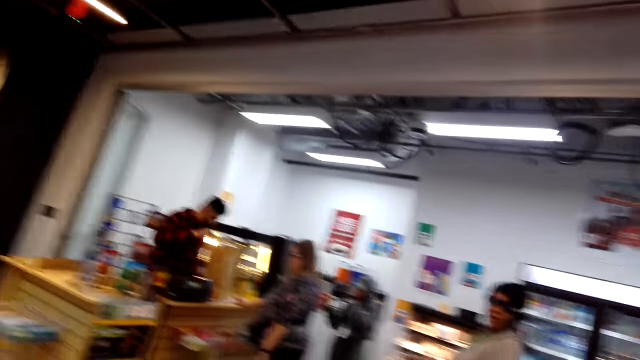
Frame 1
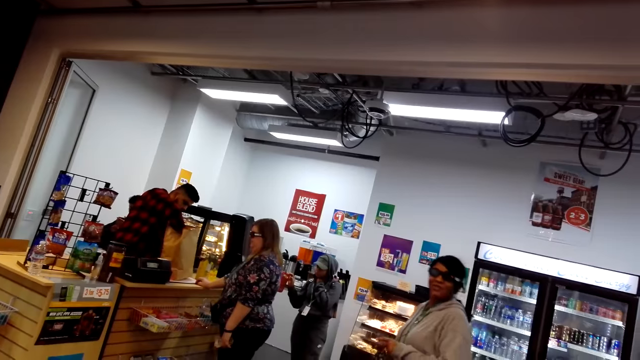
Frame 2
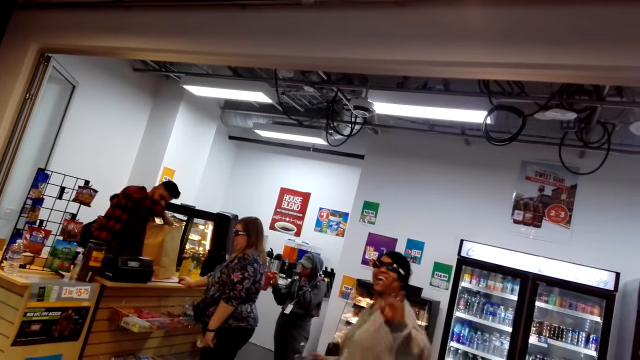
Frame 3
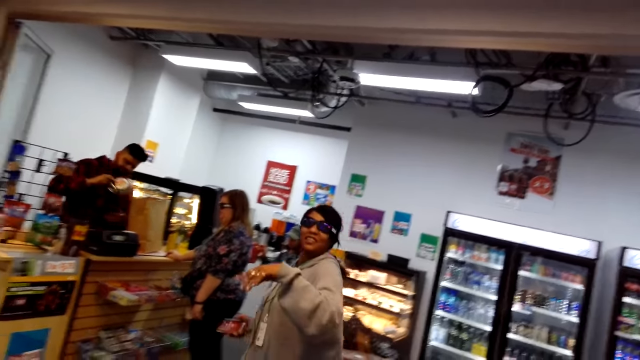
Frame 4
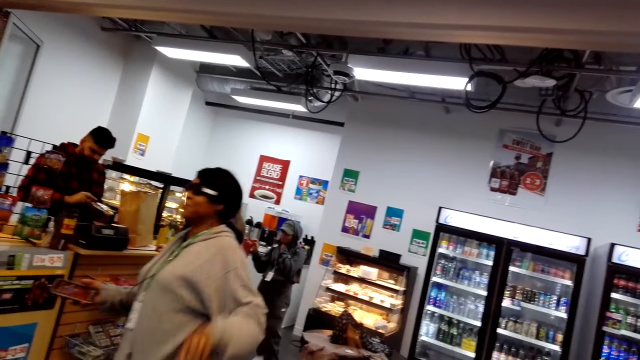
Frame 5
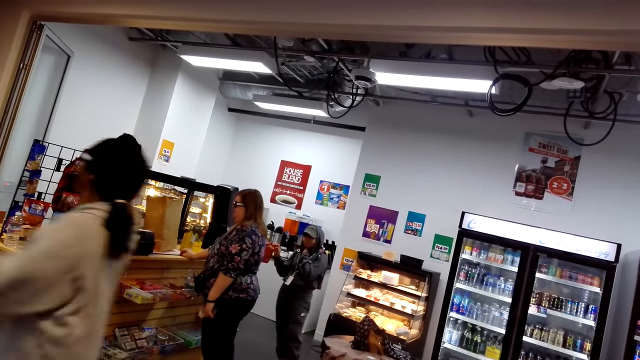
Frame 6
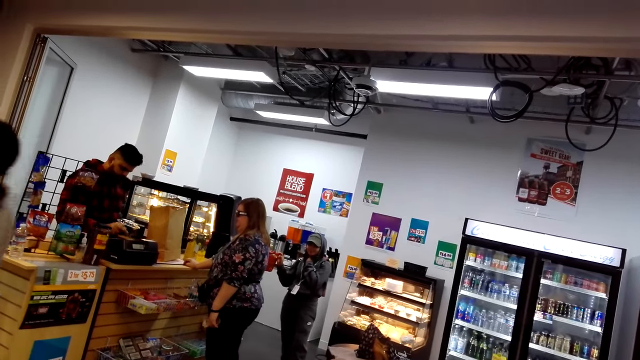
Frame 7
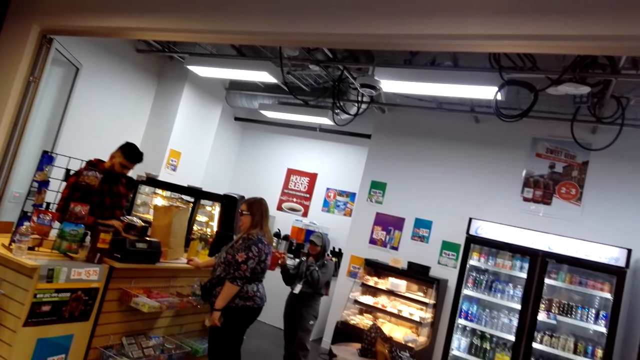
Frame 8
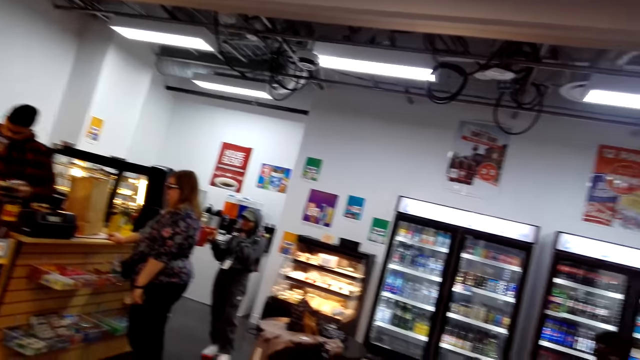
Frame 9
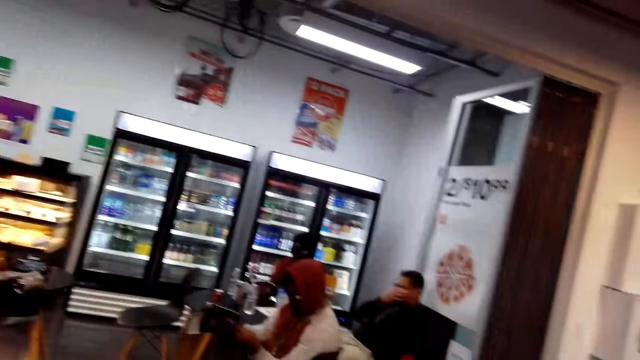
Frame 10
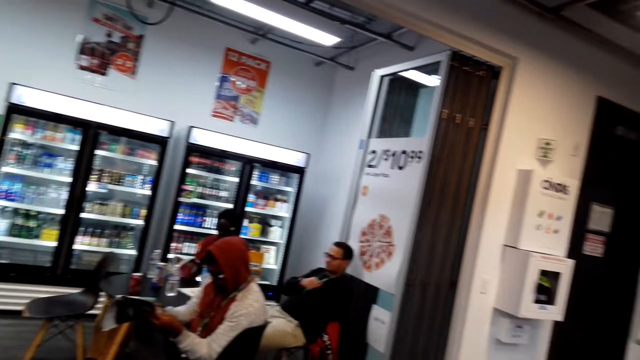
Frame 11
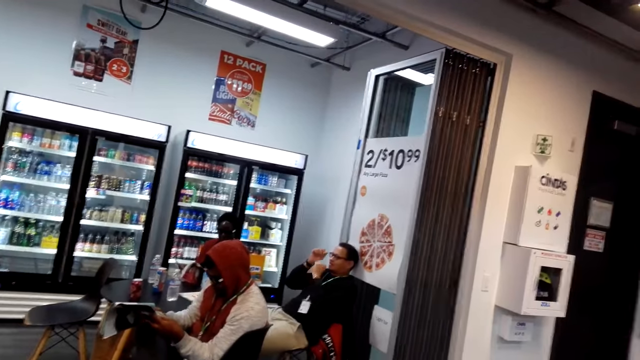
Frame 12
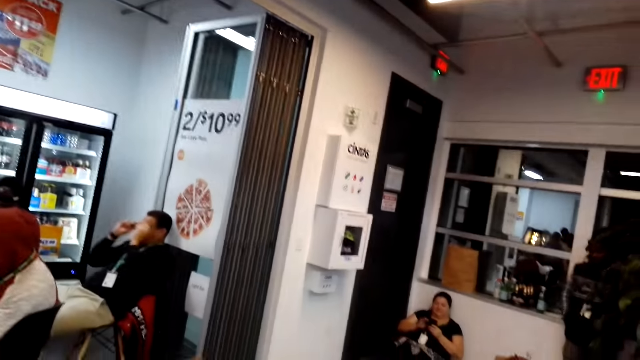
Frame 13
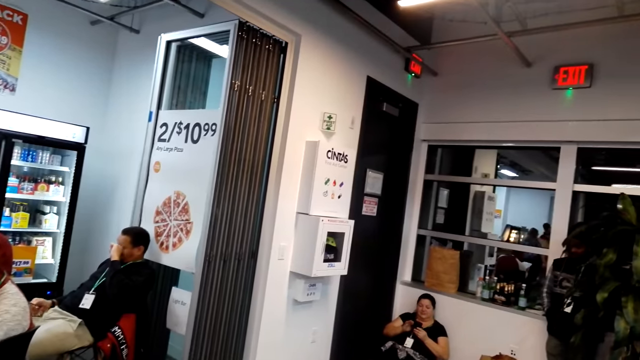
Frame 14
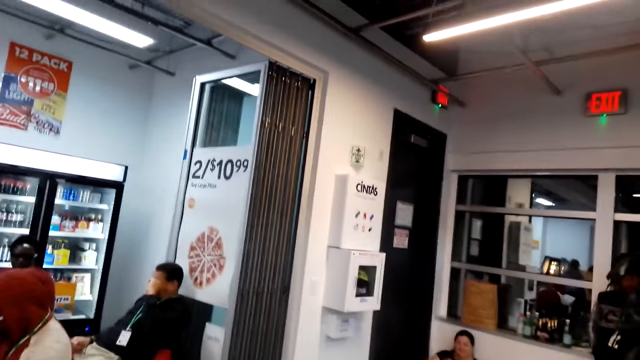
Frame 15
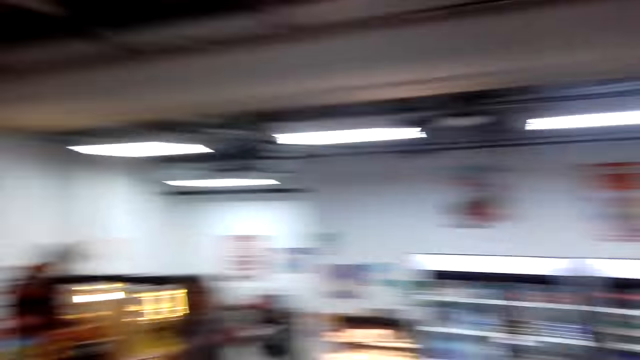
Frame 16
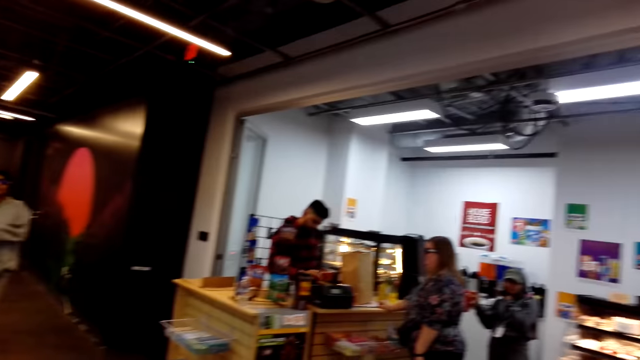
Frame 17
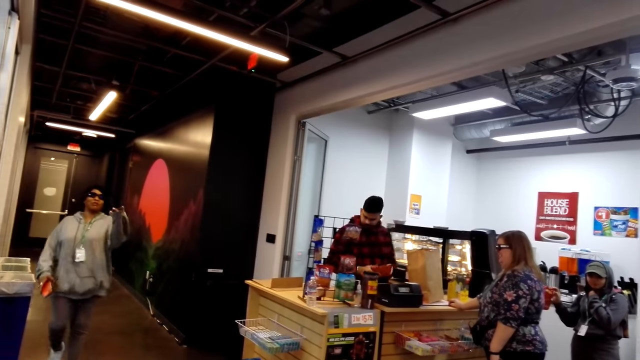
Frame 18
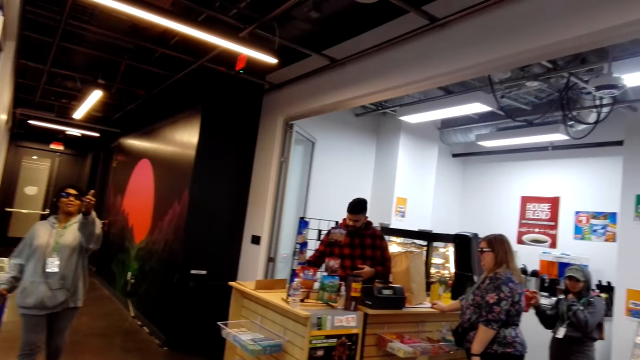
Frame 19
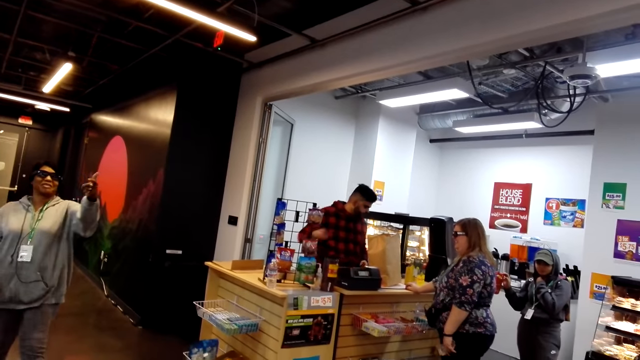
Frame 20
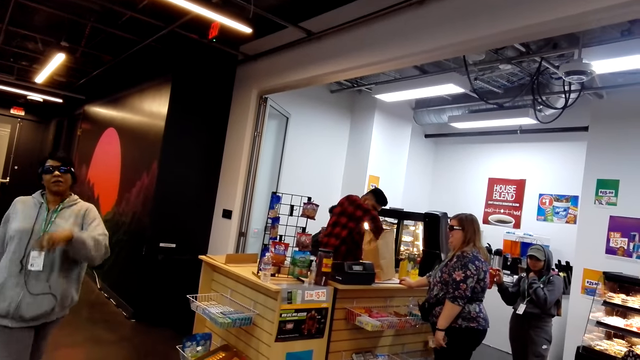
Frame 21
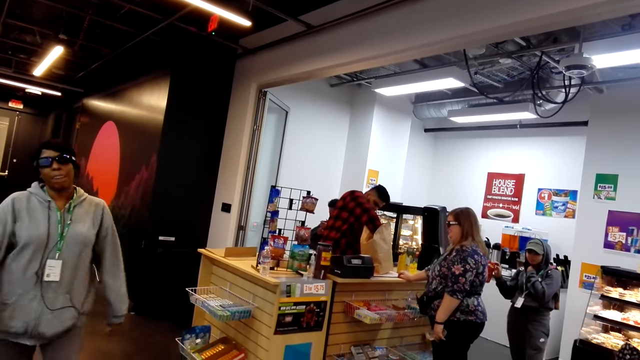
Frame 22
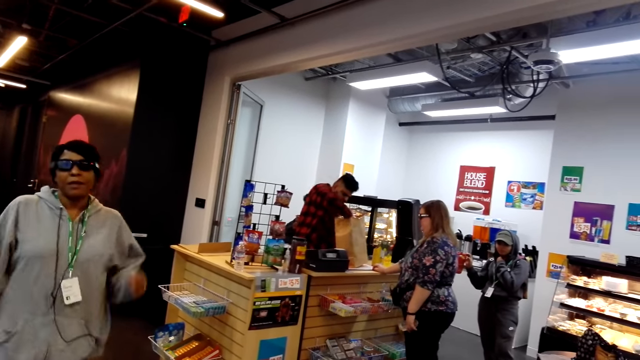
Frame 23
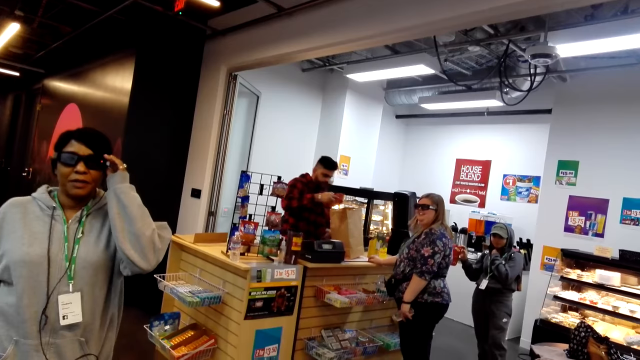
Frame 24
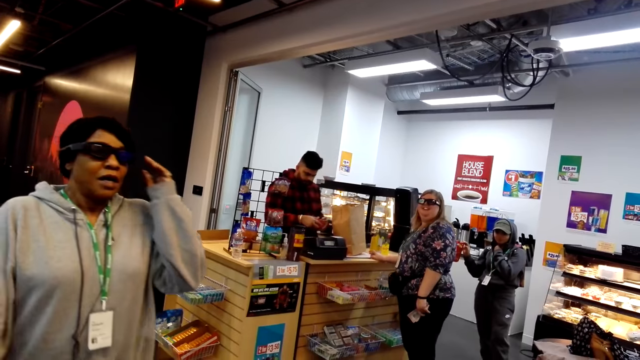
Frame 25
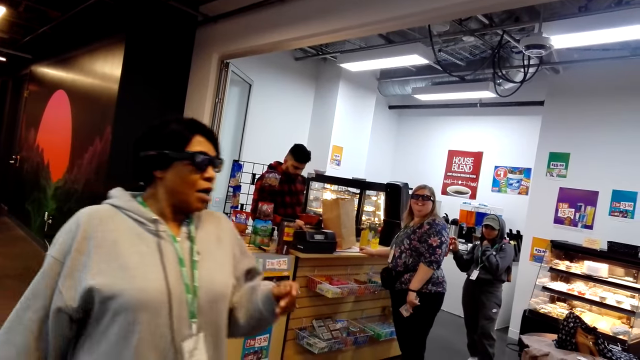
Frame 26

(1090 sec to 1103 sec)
A man picks up the packet. The camera wearer looks around. A lady steps forward. The man operates the machine. The camera wearer looks around. They talk. Another man moves the hands. Another lady looks around. The camera wearer looks around. A third lady steps forward and moves the hand. The first man picks up something. The third lady steps forward and touches the glasses.

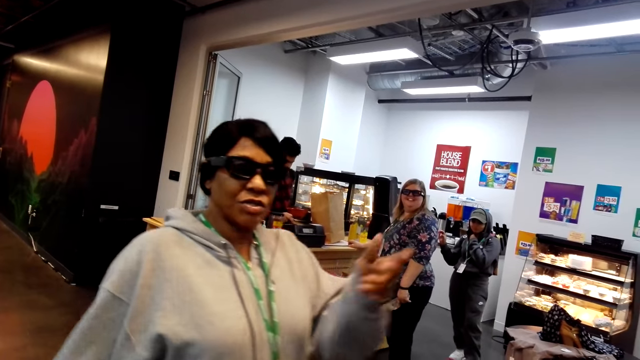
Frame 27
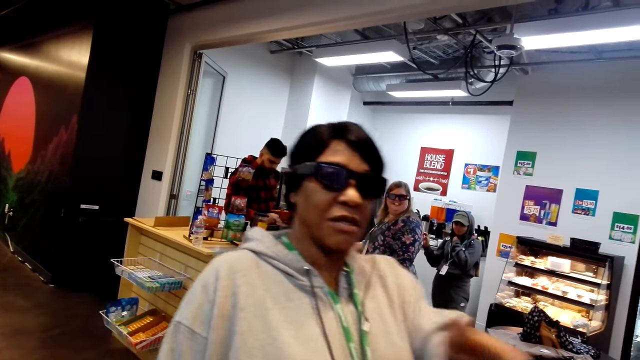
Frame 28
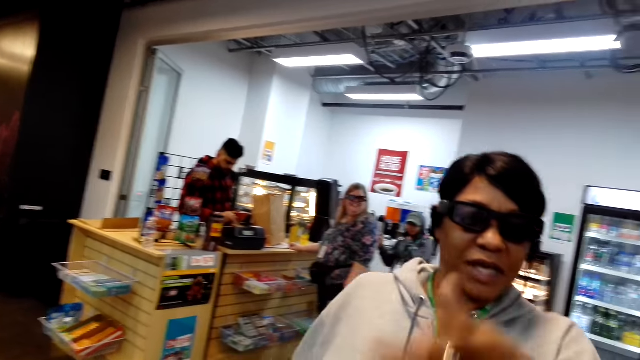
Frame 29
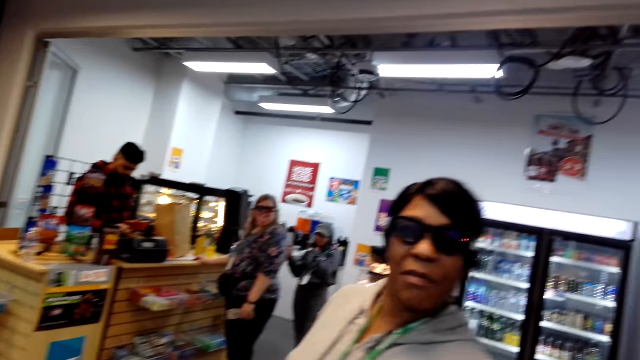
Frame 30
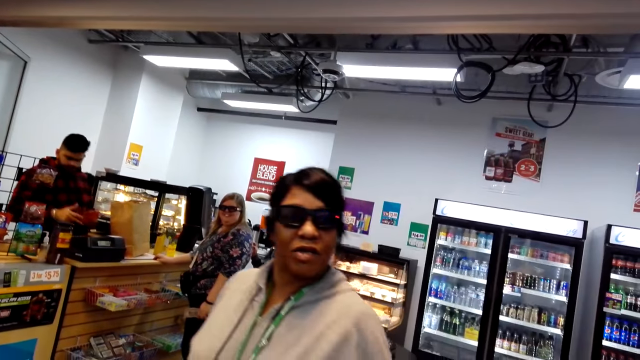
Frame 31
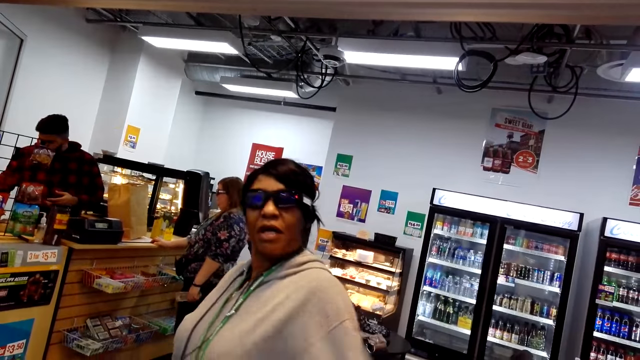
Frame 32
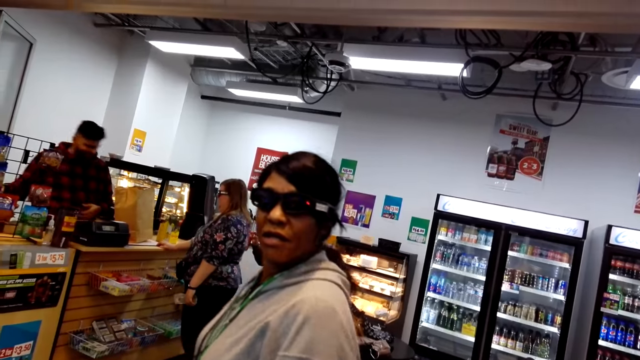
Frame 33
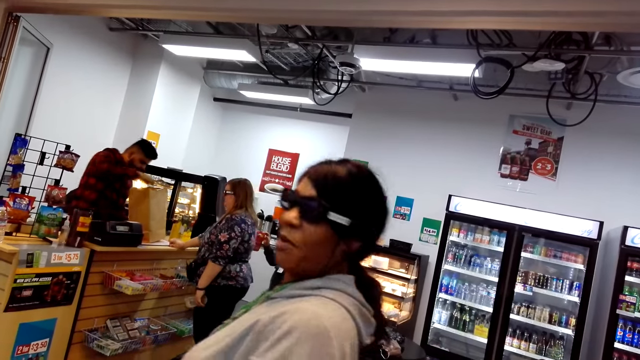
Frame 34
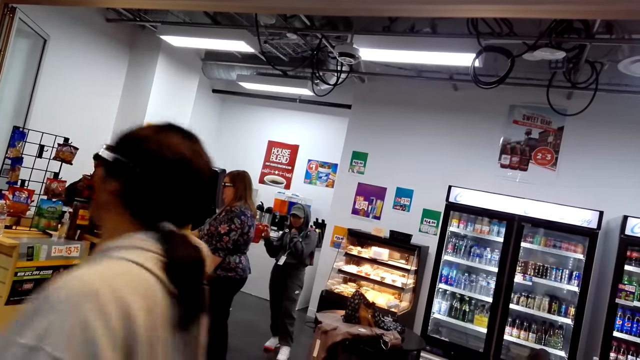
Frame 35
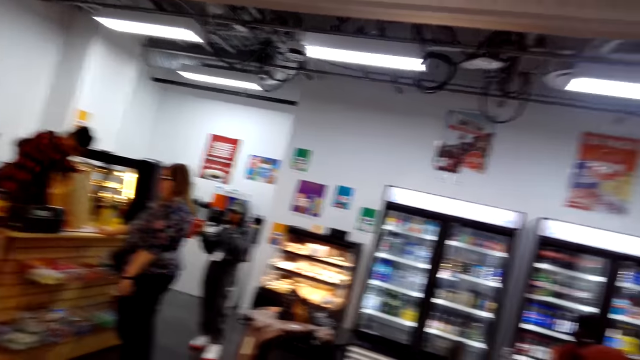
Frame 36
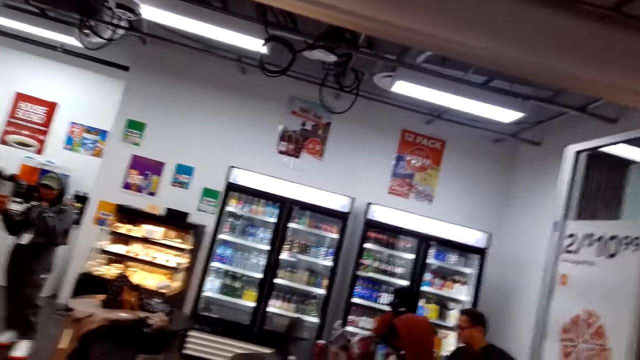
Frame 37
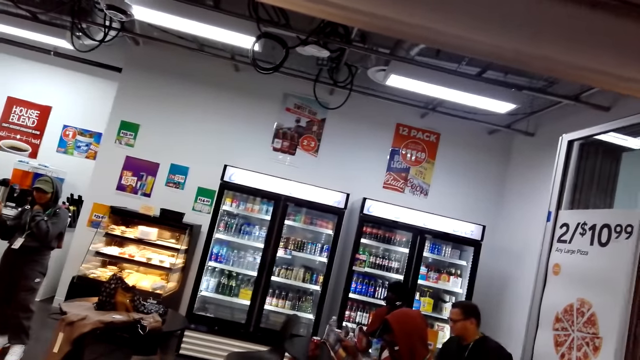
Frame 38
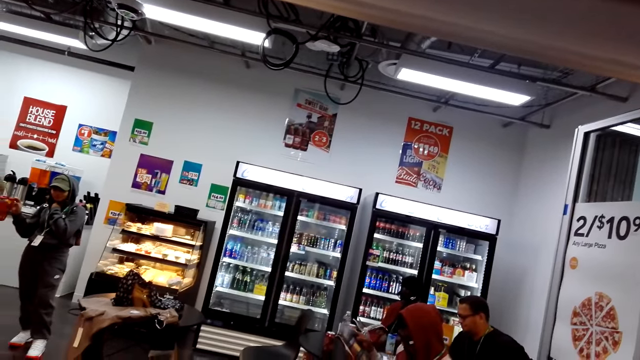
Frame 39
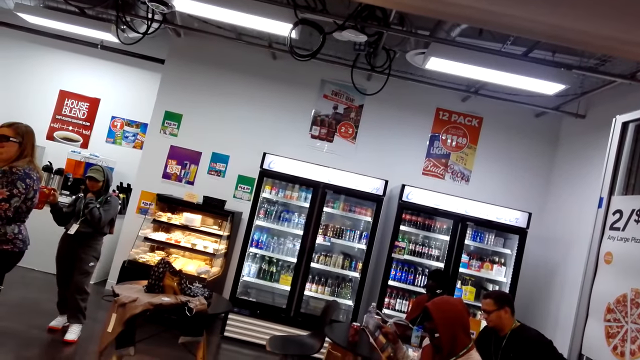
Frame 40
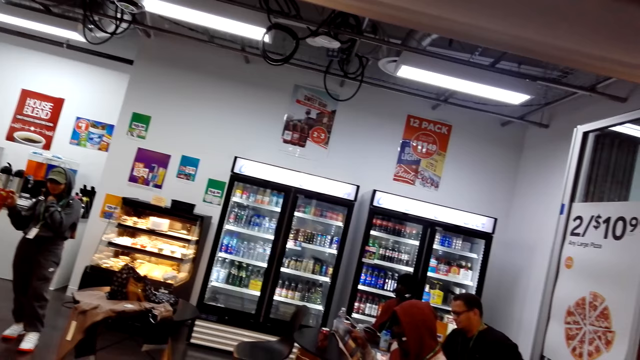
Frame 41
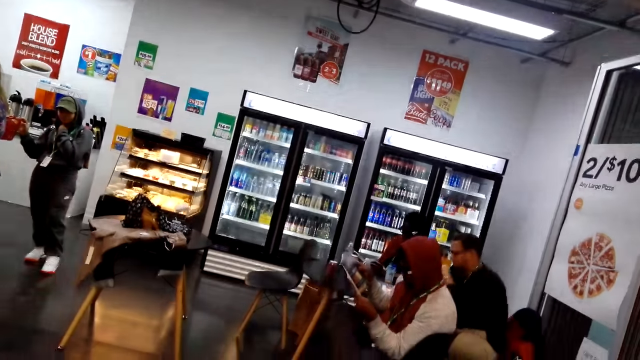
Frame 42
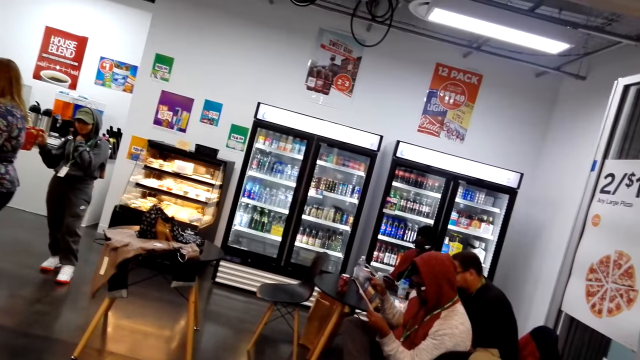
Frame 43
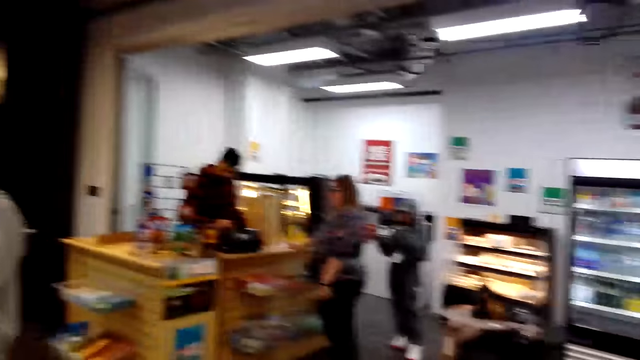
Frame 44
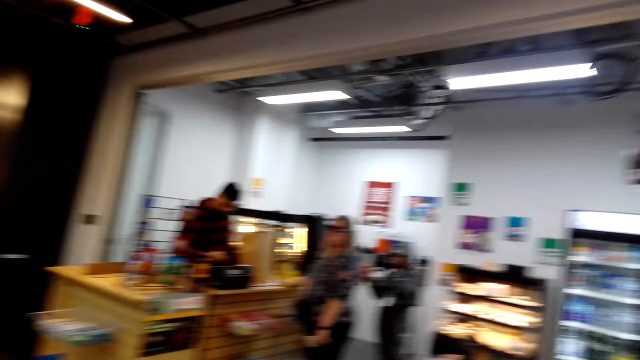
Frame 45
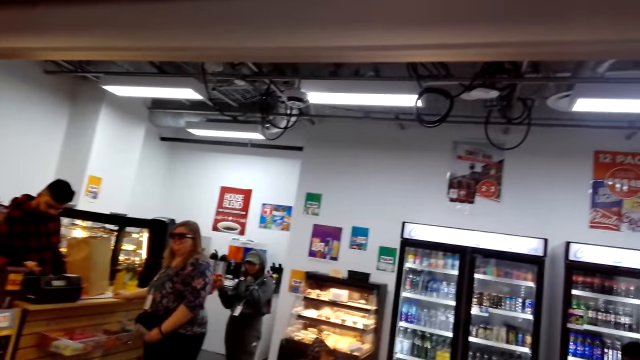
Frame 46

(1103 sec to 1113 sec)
A lady steps forward. The camera wearer talks to someone. They look around. Another lady puts something on the table. The first lady steps forward. The camera wearer looks around. A man reads the book. A third lady looks around. Another man looks at the book. The camera wearer looks around.
